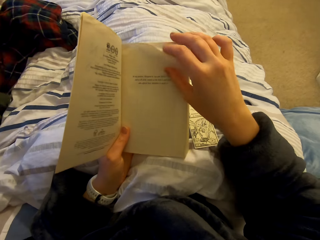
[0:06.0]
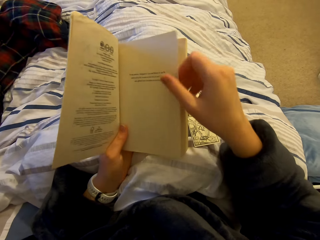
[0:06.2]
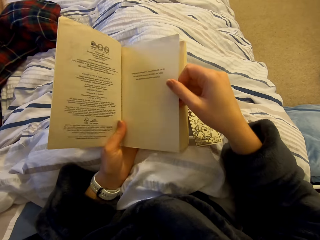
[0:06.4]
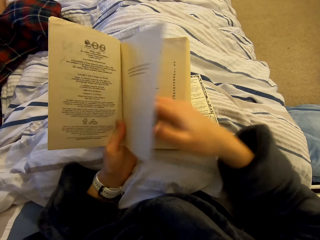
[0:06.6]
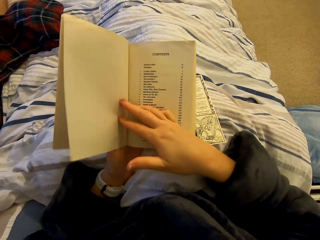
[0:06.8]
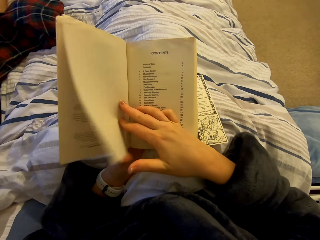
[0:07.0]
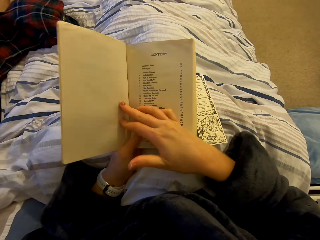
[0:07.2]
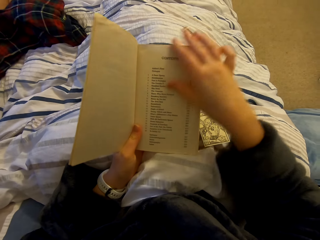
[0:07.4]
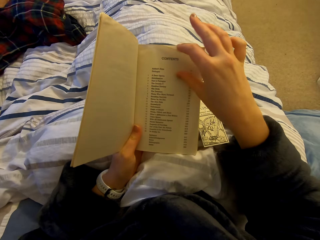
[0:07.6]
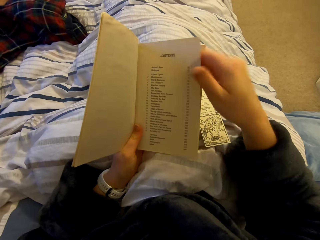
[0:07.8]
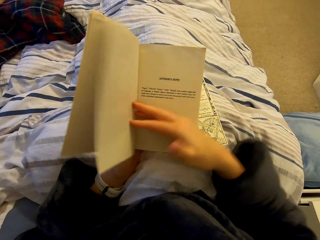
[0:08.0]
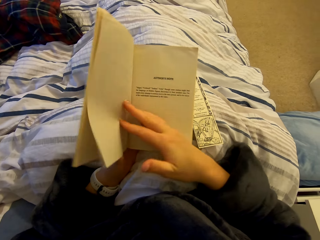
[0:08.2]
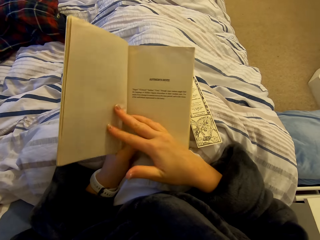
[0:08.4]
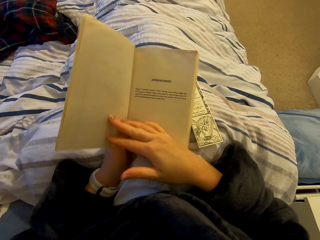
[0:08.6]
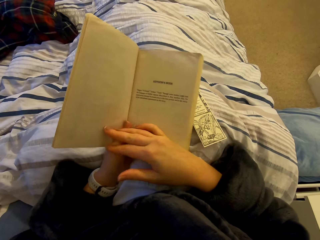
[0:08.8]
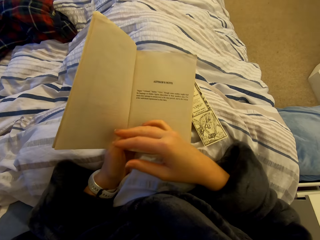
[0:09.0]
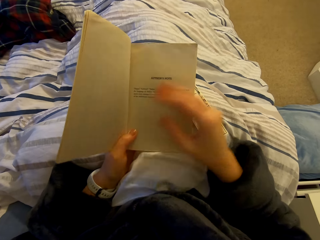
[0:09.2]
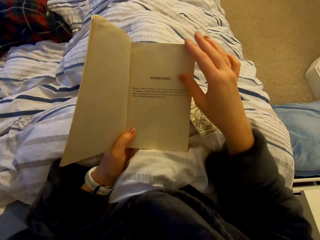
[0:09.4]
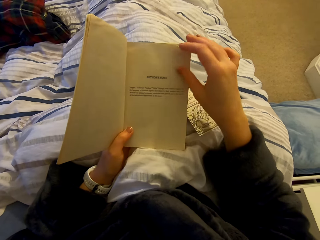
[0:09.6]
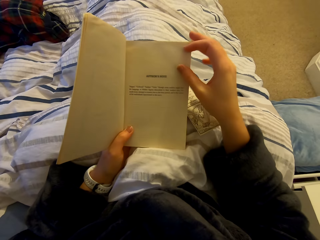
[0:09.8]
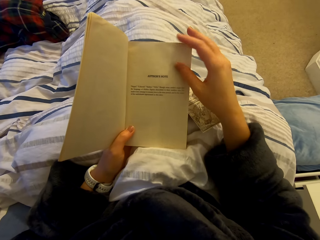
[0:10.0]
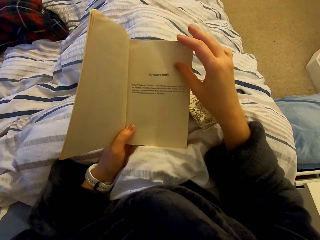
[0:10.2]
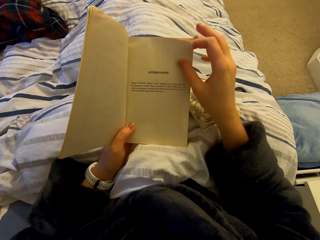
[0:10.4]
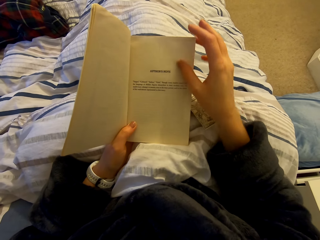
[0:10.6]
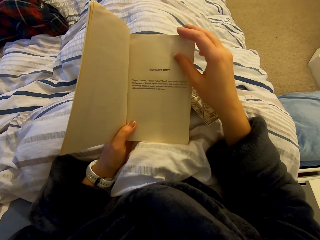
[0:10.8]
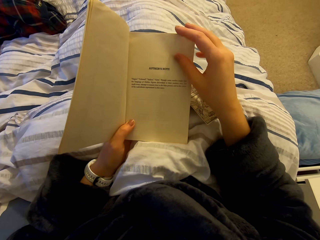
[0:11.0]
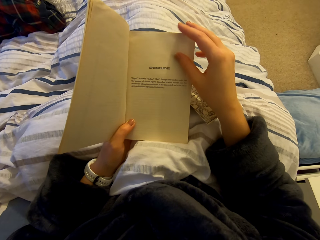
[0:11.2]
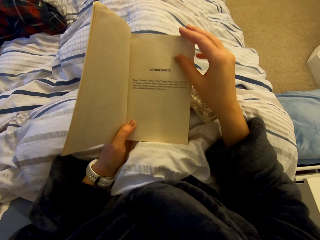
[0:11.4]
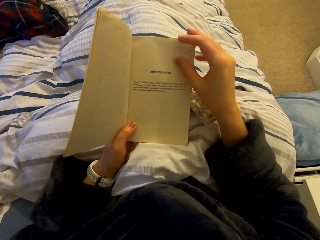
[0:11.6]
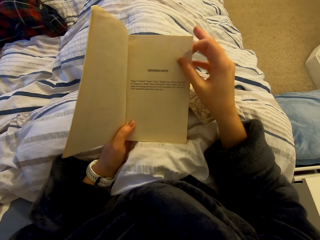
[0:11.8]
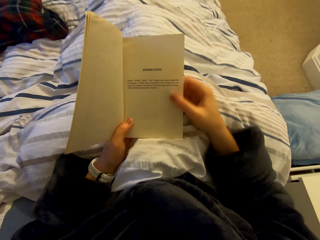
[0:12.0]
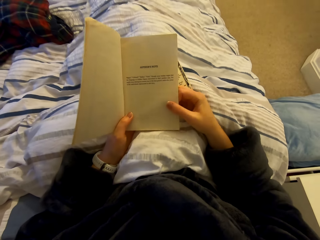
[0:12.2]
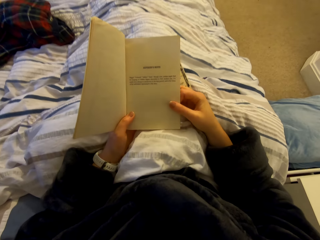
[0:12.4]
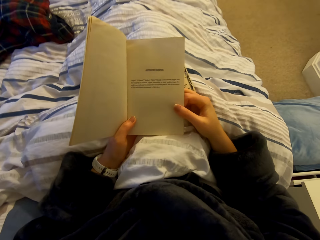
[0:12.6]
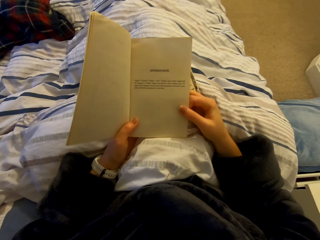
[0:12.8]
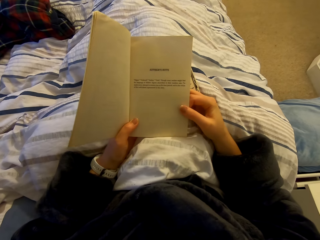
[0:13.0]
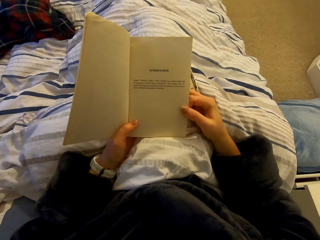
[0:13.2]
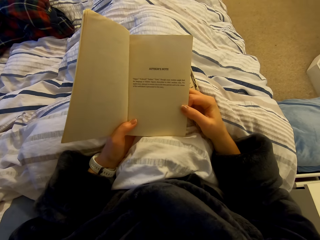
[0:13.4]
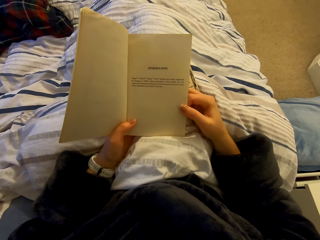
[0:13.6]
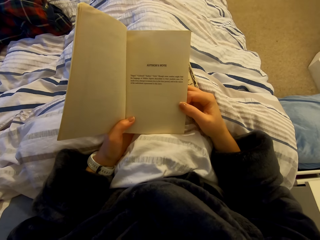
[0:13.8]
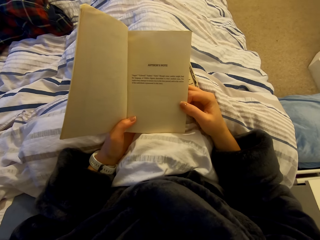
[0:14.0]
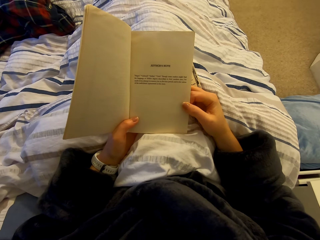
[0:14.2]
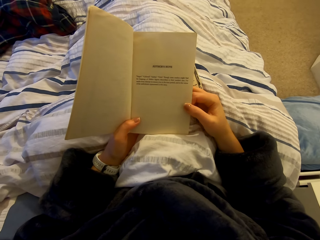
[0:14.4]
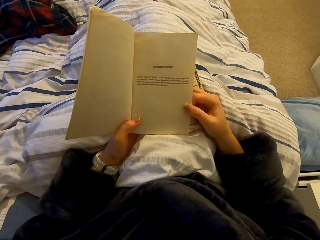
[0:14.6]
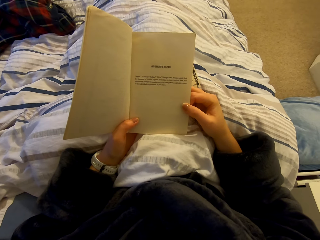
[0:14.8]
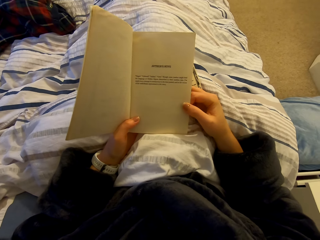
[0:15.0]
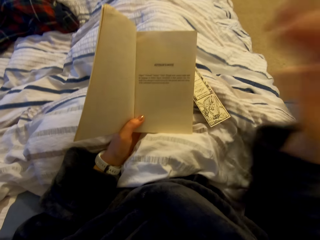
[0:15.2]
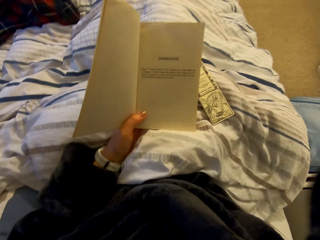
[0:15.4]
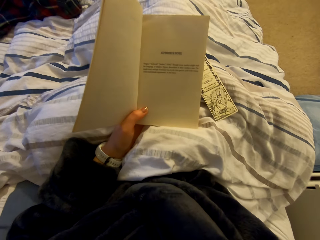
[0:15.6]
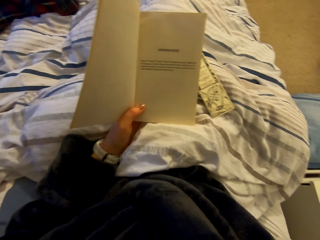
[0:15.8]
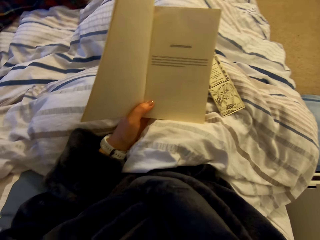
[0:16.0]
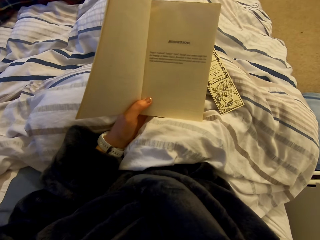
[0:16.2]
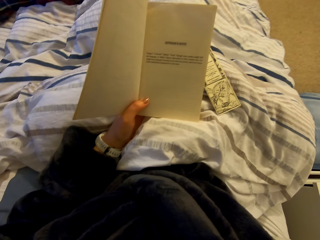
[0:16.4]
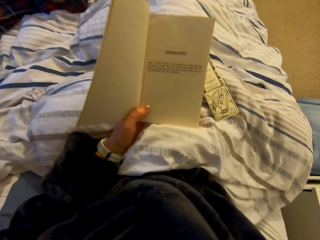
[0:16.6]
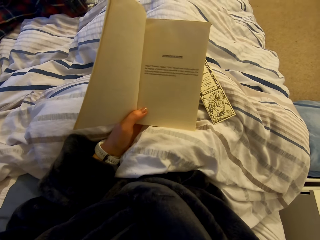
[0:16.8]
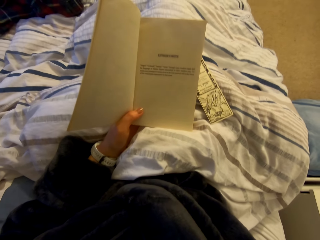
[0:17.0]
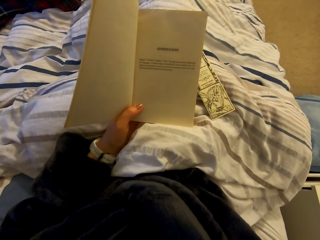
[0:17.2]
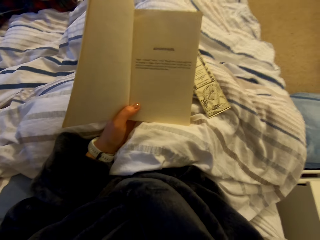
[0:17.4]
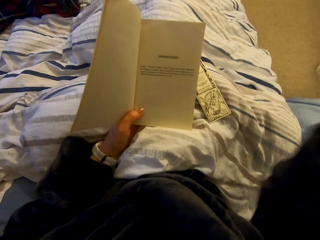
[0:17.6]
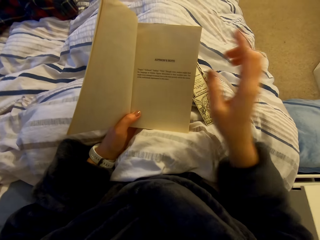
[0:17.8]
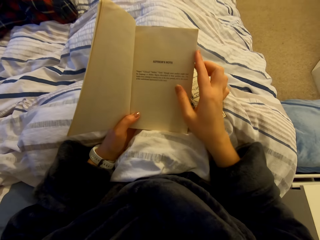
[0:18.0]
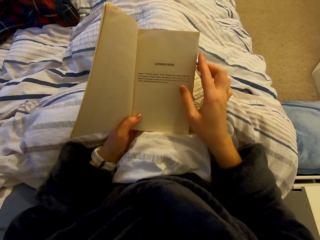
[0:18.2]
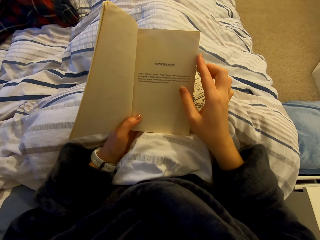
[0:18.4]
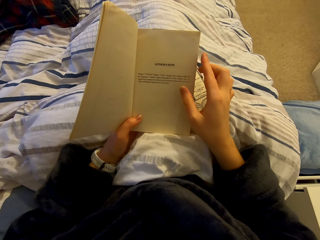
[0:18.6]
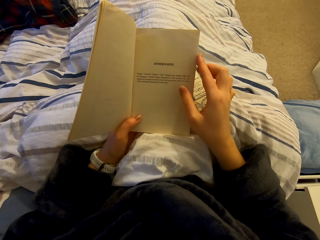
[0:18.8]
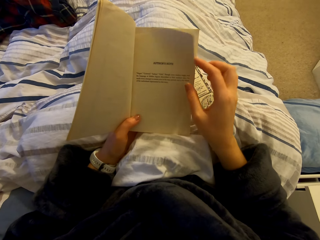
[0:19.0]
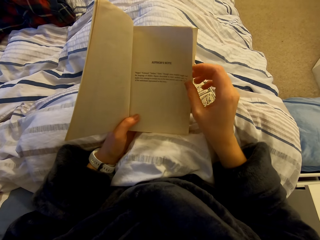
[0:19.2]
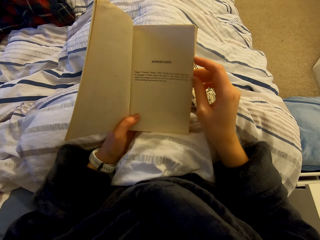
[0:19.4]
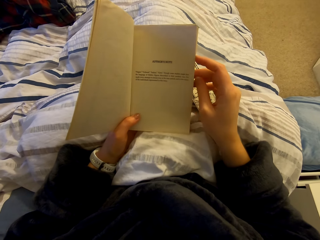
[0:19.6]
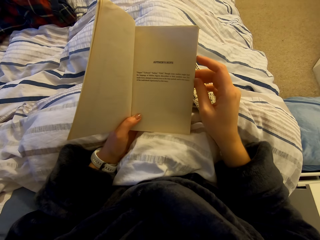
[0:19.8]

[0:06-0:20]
The camera wearer opens a page of the book. They read the book. They hold something. They read the book.

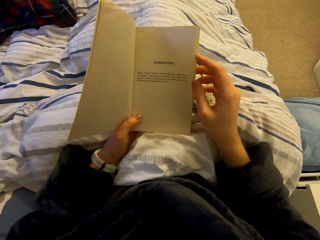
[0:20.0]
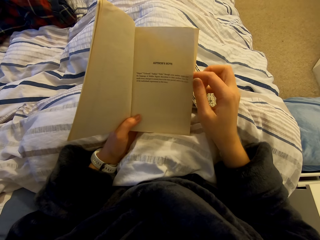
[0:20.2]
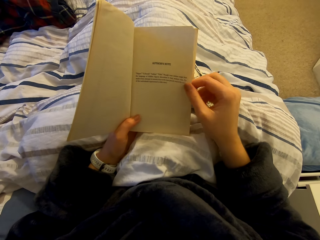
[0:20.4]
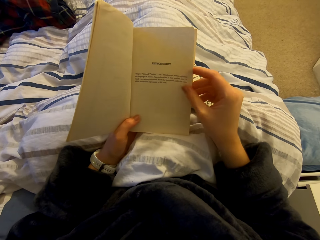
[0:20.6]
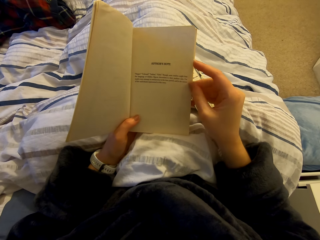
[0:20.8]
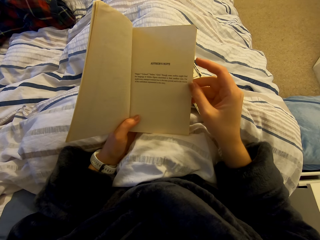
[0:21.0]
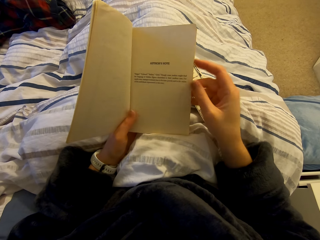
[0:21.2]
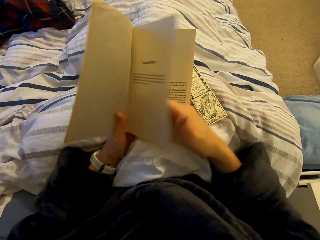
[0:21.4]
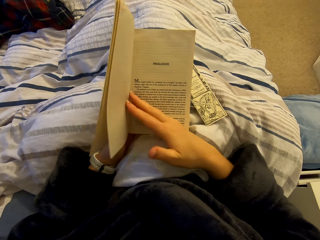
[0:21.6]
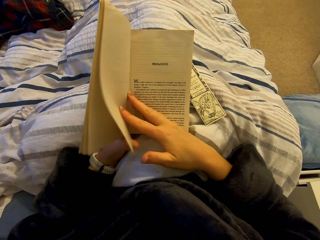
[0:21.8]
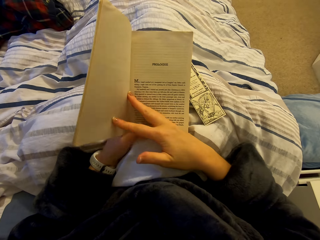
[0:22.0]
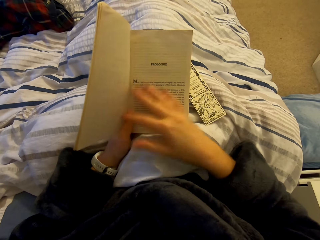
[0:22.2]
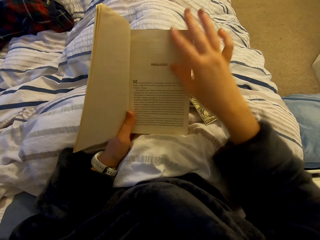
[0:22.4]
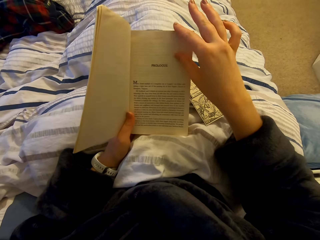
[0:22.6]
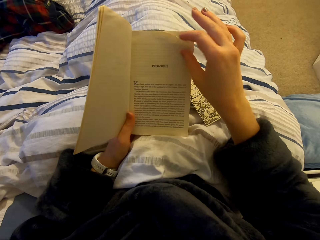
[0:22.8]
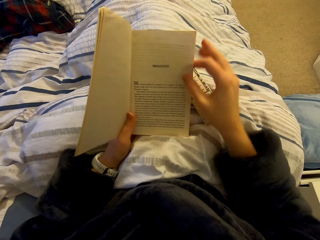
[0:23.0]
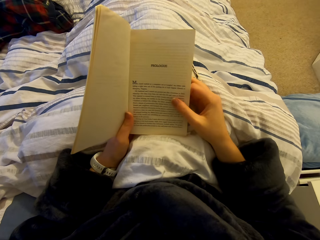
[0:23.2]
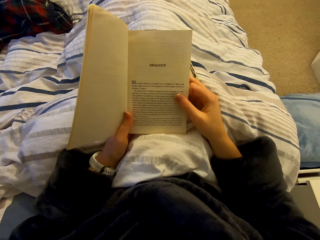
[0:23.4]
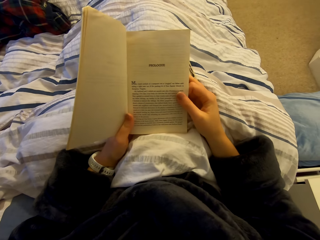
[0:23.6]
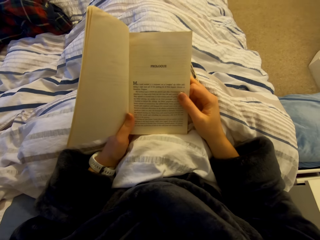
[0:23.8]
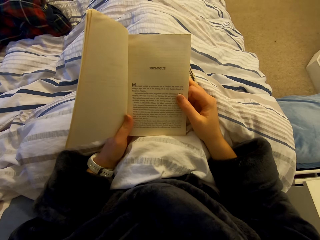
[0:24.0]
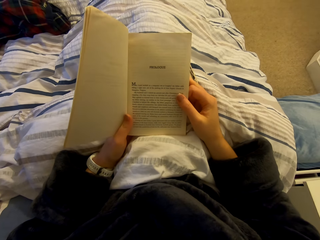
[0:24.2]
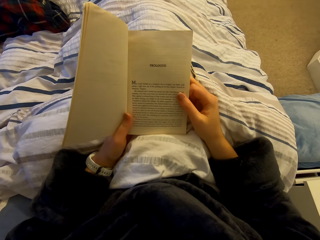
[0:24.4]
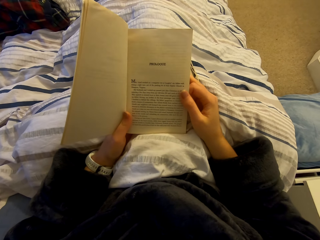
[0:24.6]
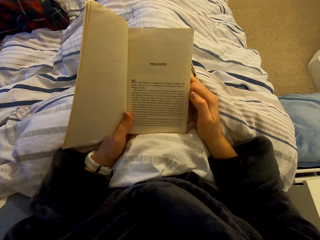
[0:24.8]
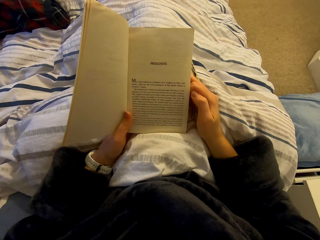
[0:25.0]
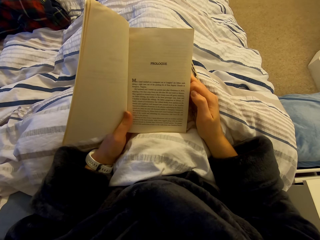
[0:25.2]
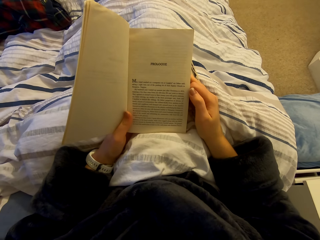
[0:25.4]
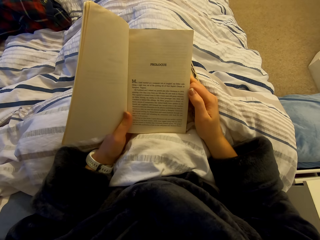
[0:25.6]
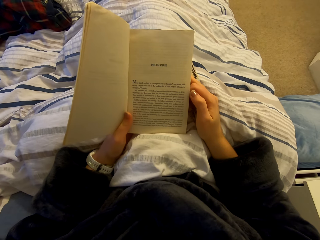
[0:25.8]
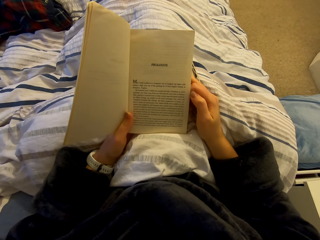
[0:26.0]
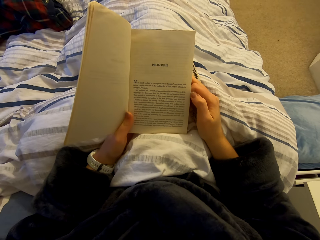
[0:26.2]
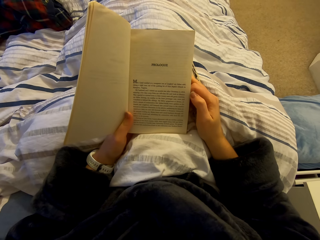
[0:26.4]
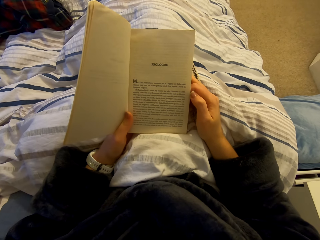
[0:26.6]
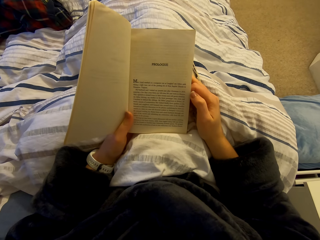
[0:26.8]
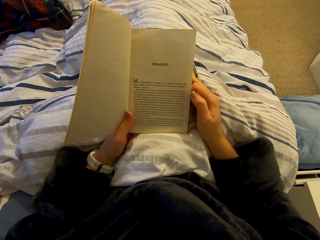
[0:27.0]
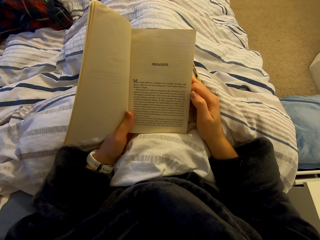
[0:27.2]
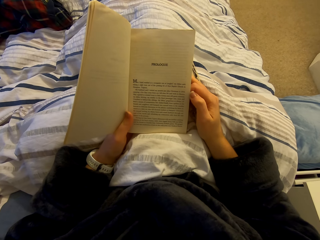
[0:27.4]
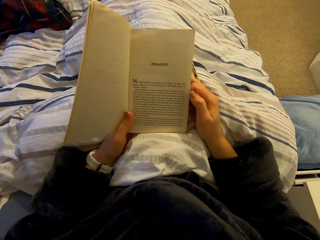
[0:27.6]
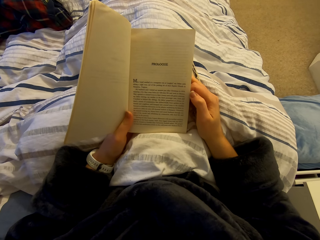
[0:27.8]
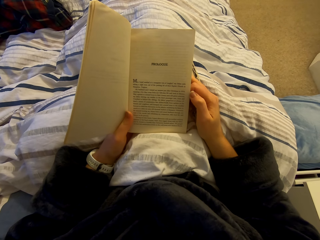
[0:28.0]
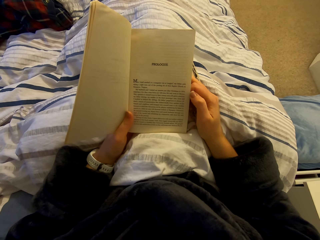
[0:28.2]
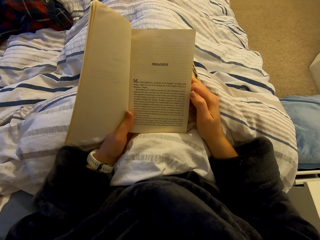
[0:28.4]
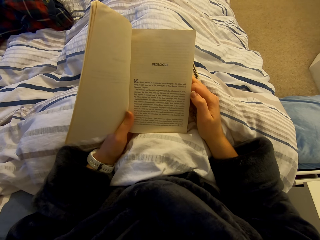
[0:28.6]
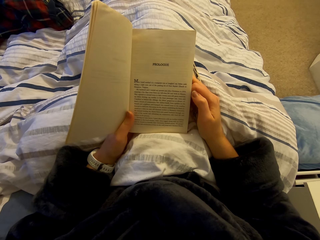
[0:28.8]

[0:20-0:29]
The camera wearer opens a page of the book. They read the book.
